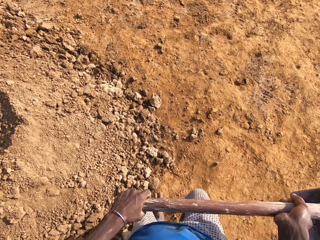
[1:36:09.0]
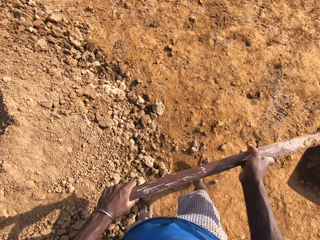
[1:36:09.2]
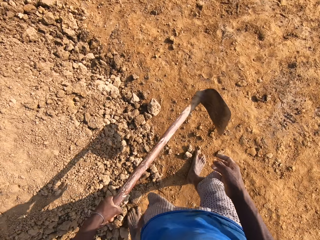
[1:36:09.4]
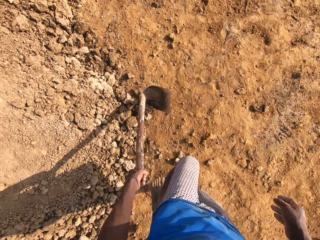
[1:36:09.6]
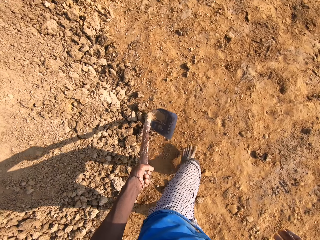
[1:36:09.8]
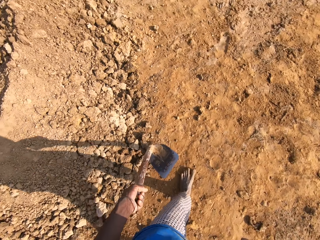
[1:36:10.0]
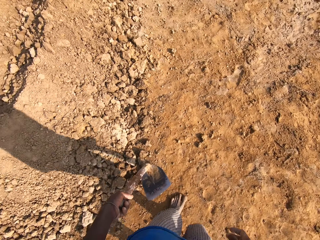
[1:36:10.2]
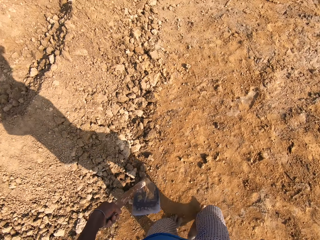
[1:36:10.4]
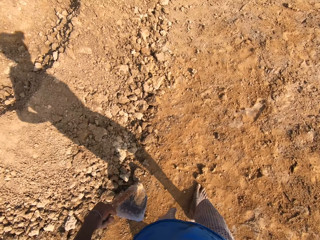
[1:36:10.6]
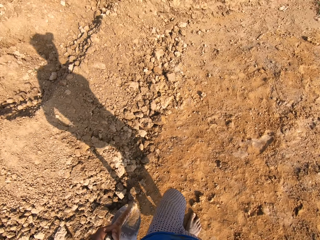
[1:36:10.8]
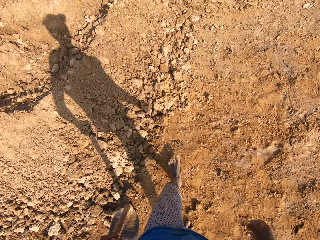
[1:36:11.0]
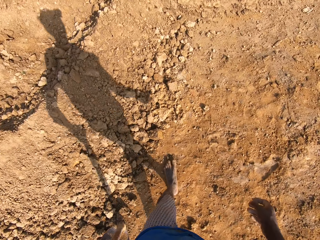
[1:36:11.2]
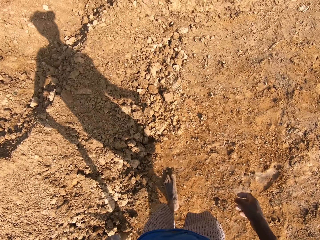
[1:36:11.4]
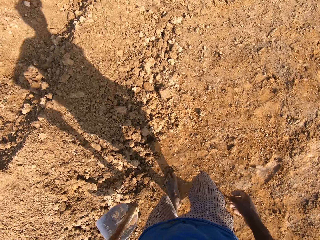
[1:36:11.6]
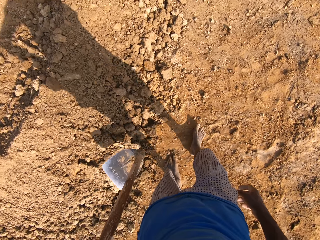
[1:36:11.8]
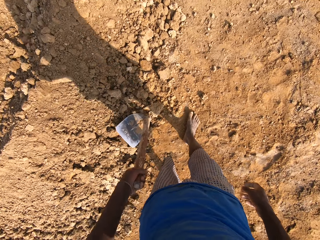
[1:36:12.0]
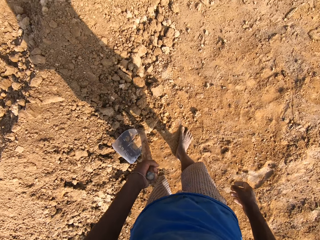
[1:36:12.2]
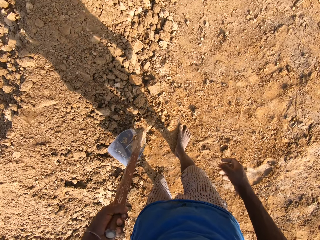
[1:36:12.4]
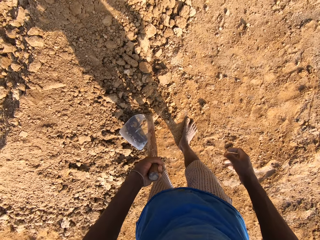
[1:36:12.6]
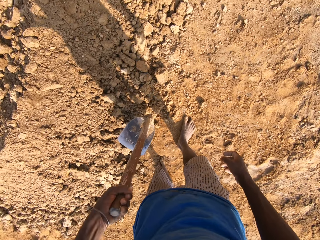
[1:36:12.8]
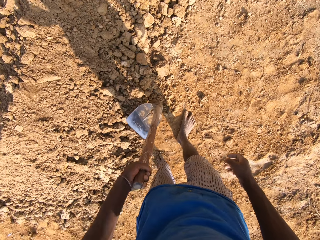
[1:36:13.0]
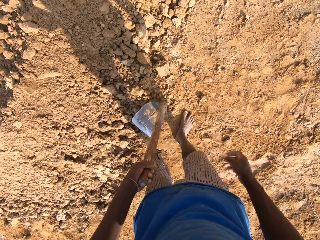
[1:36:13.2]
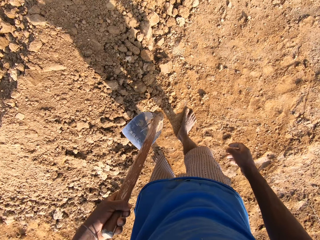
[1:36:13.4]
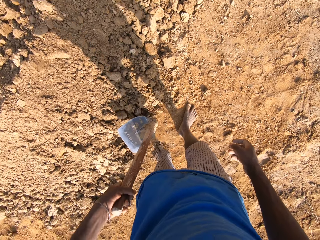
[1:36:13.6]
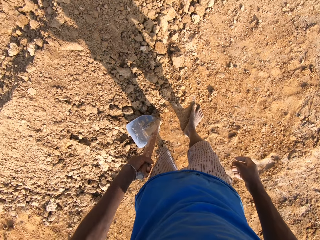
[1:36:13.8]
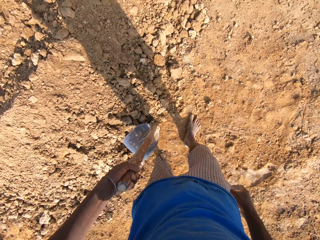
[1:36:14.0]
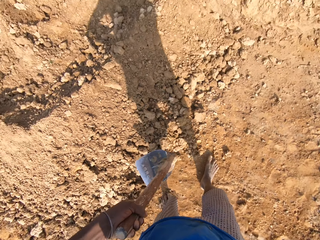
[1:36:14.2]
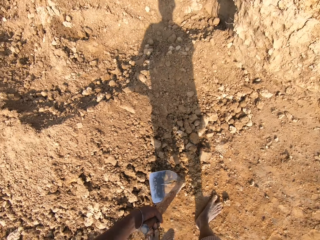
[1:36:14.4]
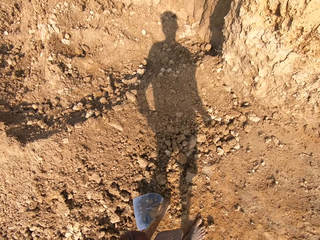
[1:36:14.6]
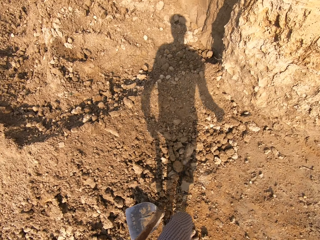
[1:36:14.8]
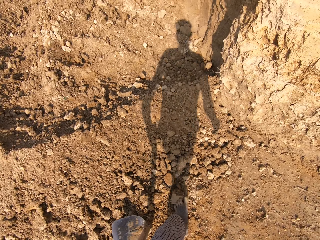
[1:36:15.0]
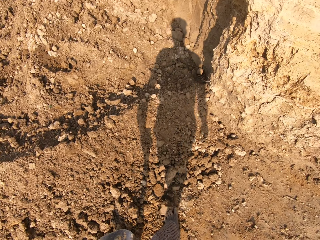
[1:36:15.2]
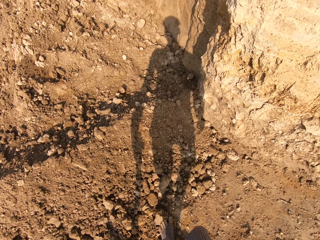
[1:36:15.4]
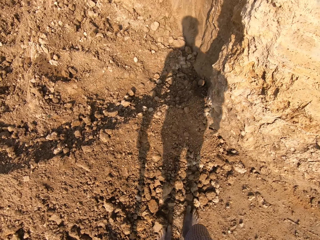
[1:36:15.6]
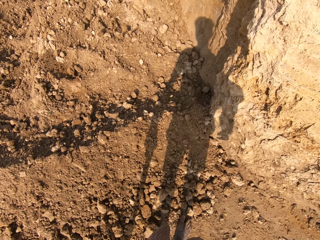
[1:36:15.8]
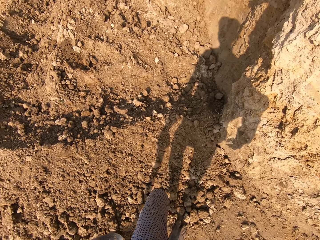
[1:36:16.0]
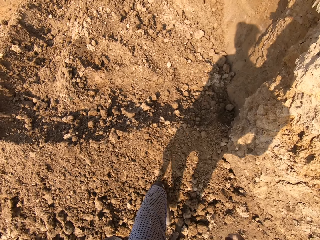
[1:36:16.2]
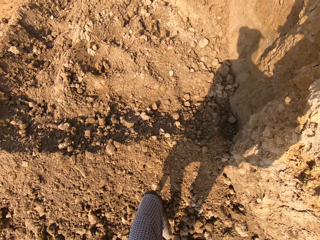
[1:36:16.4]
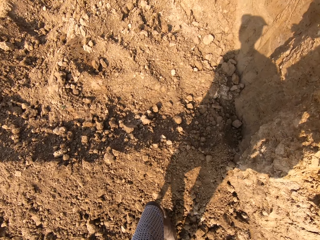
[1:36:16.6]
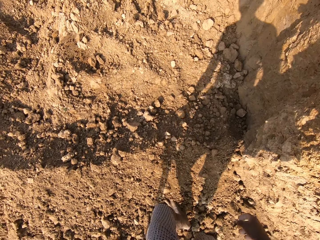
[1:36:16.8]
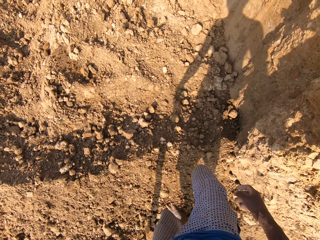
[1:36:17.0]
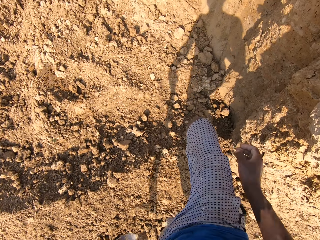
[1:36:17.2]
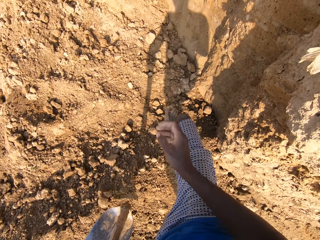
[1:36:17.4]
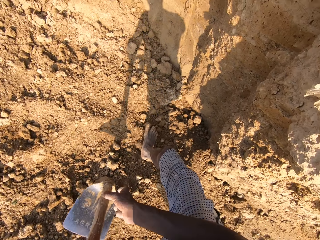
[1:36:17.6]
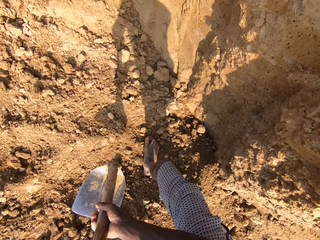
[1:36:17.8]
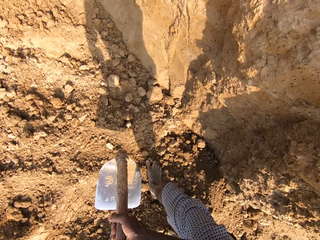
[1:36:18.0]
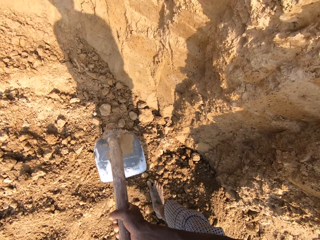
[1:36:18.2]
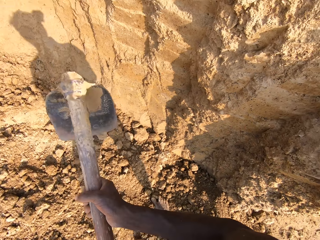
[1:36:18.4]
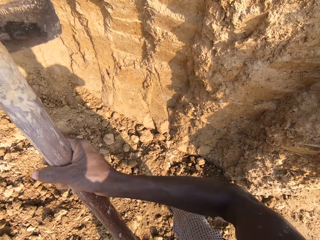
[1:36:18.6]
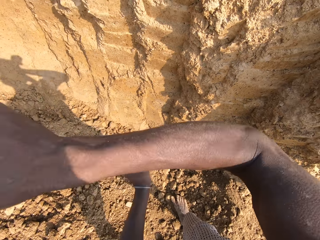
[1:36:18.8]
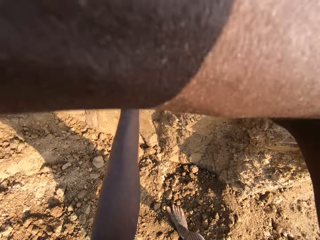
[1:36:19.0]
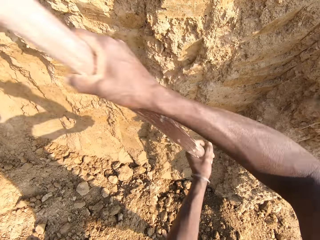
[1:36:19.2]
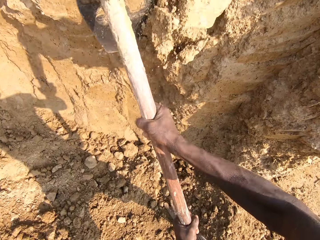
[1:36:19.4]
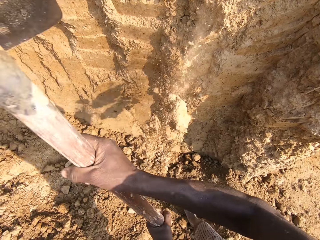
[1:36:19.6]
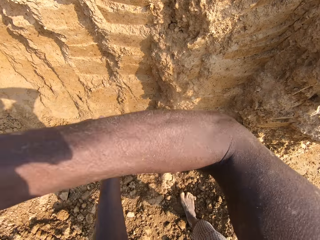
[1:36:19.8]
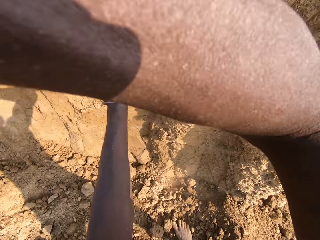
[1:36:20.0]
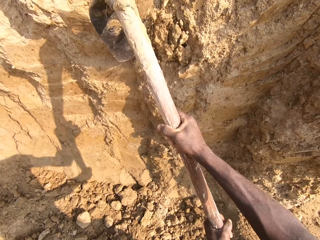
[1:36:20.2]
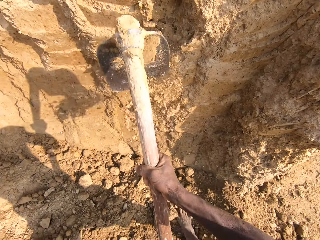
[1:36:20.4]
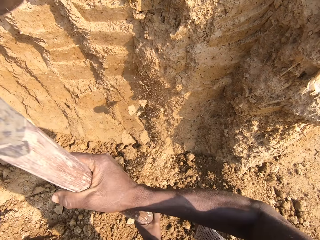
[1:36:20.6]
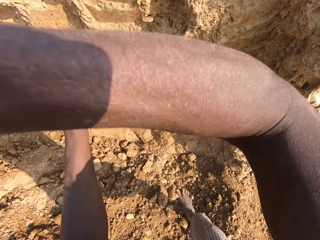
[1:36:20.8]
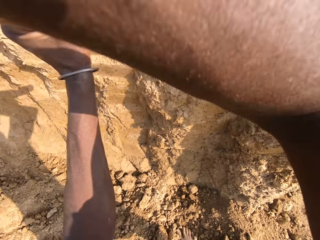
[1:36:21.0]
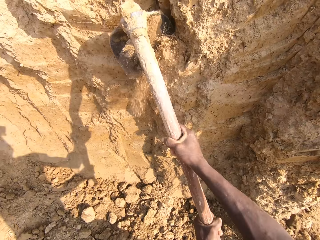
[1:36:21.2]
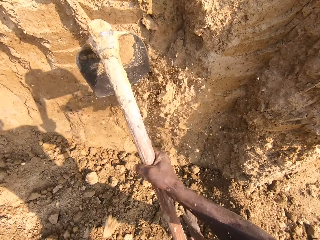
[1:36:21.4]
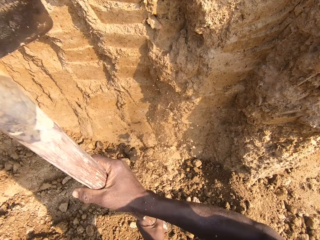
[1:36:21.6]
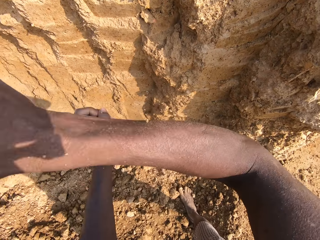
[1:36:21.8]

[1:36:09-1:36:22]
The camera wearer breaks sand with the hoe. They hit the hoe on the ground. They hit dirt with the hoe. They walk towards dirt. They hold the hoe with the other hand. They dig the ground.

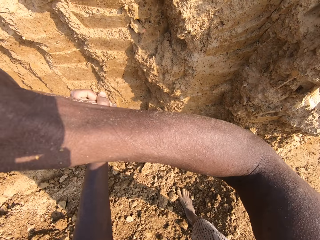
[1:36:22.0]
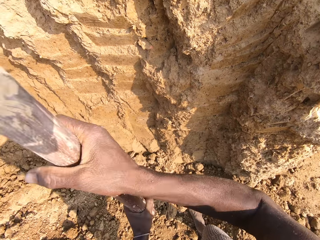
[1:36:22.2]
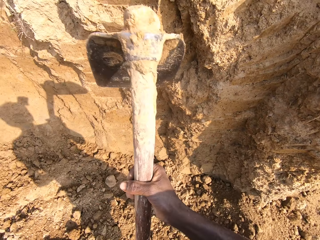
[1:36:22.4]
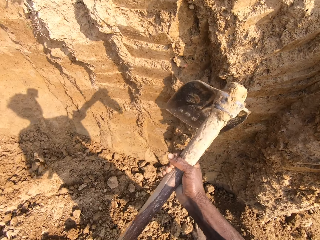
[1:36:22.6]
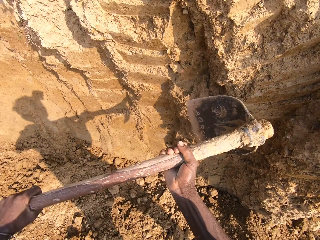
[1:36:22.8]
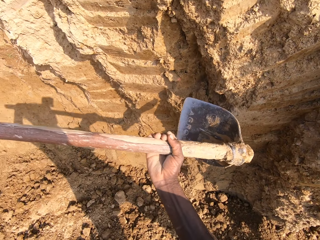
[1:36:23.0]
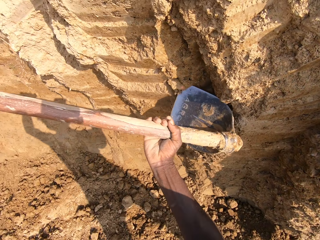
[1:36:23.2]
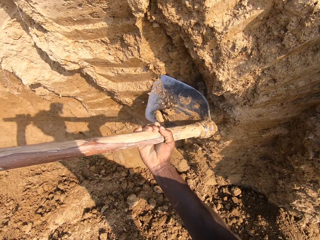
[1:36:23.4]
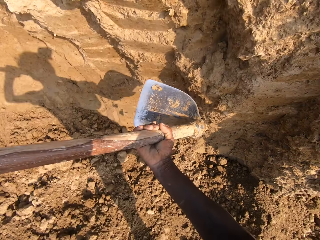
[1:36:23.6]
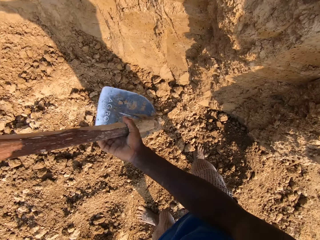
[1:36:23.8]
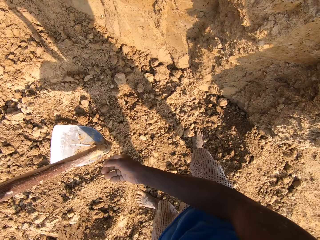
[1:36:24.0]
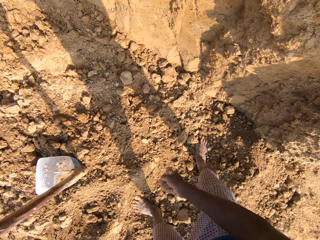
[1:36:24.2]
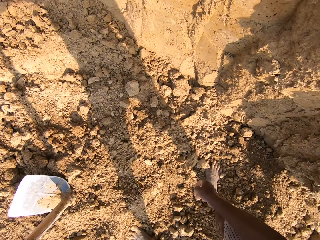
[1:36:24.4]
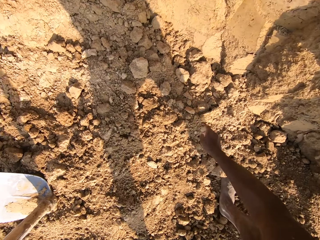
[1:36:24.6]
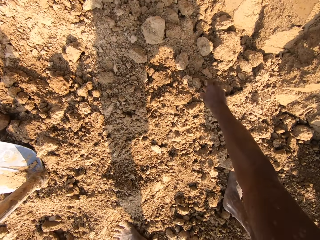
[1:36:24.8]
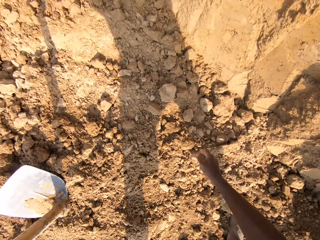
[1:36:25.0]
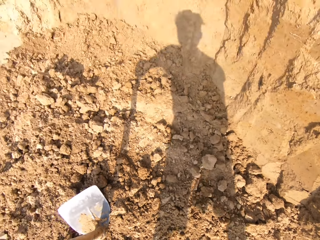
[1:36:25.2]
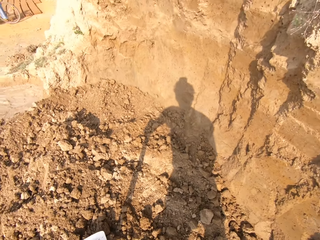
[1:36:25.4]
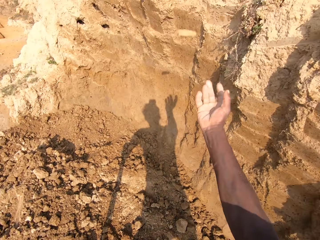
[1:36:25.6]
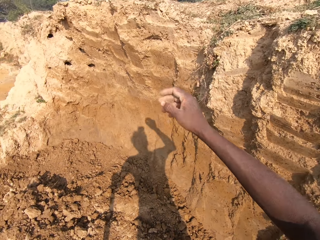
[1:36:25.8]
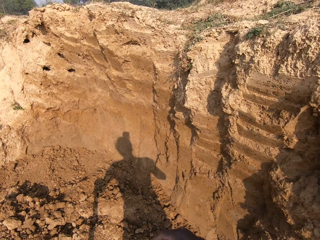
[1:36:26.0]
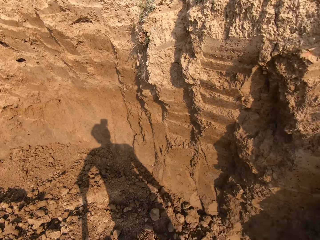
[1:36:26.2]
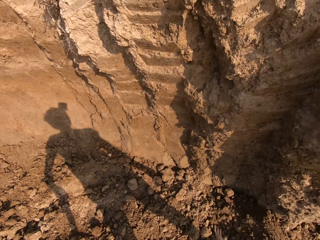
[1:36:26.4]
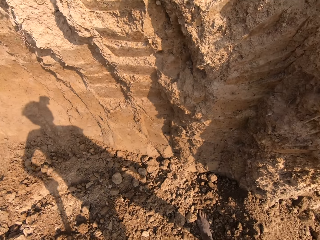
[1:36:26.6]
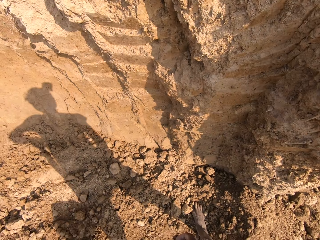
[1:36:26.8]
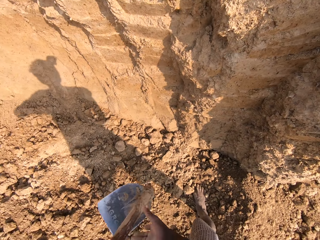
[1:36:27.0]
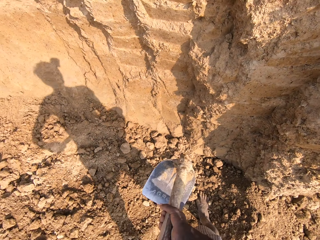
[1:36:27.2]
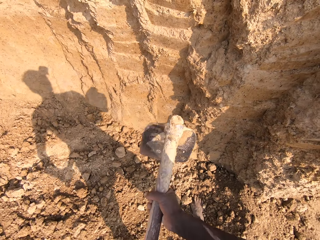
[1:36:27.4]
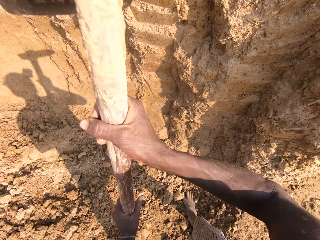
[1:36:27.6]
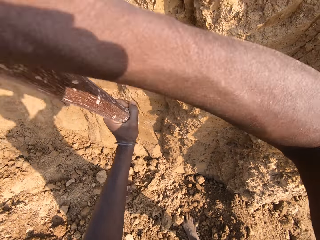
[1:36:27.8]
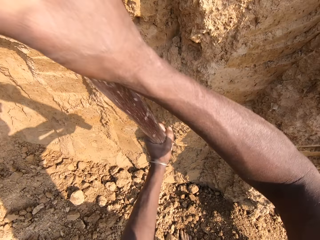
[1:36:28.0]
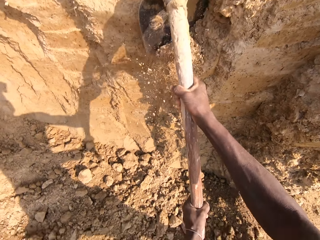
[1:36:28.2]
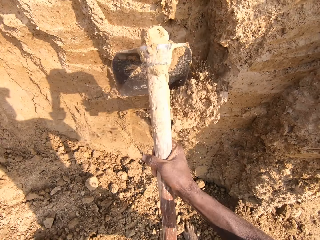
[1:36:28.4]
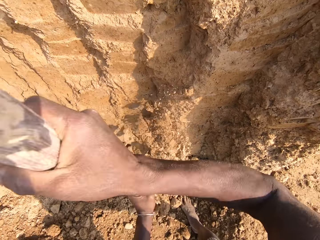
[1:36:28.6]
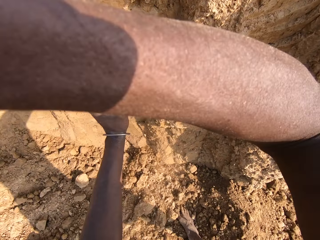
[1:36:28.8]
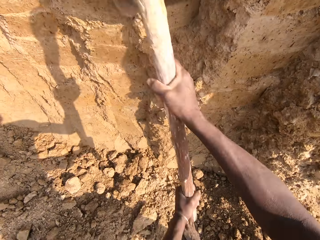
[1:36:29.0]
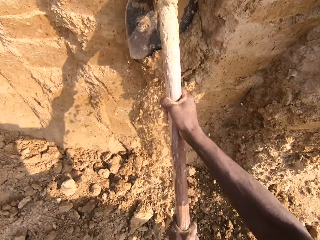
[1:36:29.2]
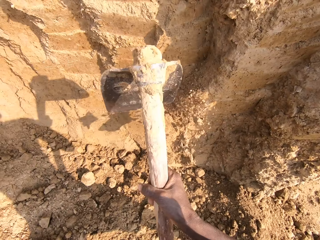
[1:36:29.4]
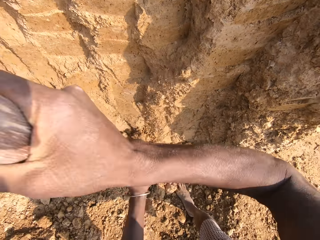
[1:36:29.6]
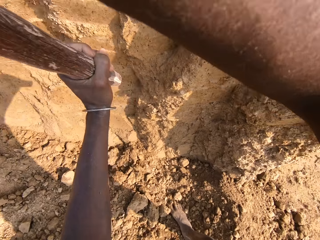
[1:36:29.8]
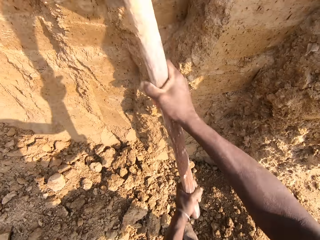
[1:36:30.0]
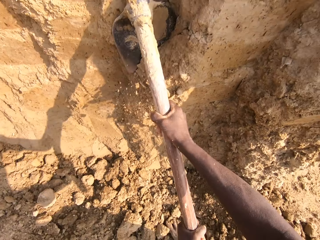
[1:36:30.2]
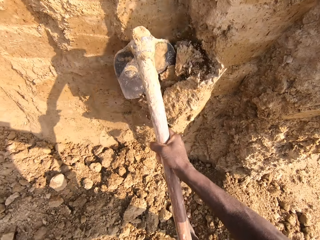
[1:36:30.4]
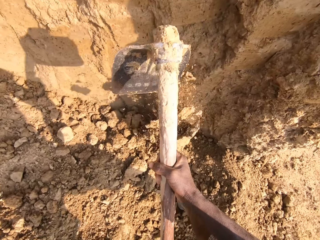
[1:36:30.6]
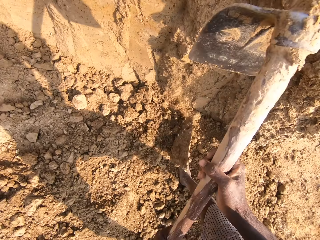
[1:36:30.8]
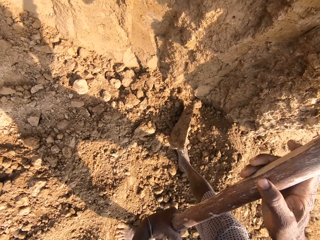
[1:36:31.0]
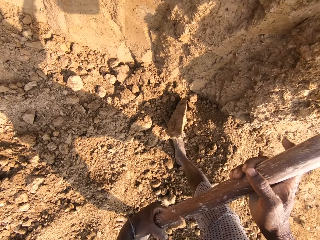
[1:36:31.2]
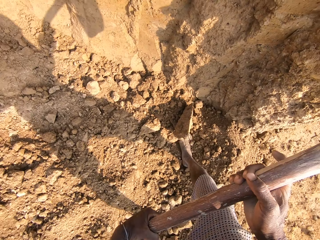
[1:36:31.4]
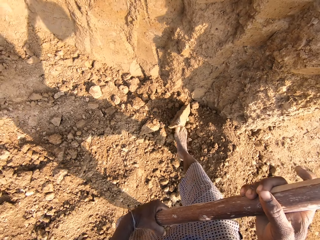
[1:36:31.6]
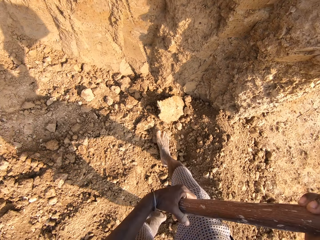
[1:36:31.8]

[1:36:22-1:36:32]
The camera wearer turns the hoe. They pick dirt with the hoe. They remove a stone from the sand with the hoe. They move the hoe aside. They put the hoe down. They bend down. They pick up the stone from the sand. They throw the stone away. They hold the hoe with the other hand. They dig the ground. They break sand with the hoe. They pause a little.
